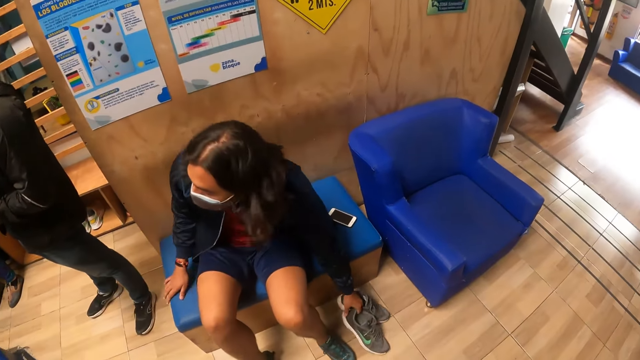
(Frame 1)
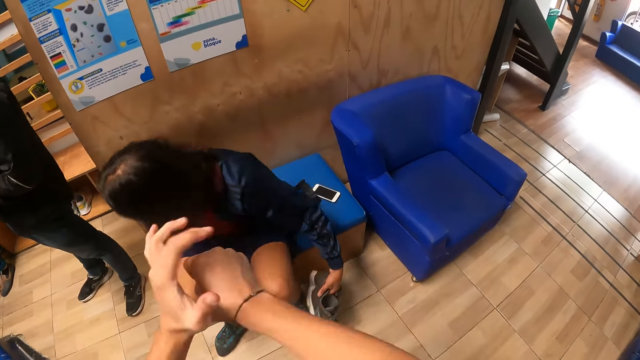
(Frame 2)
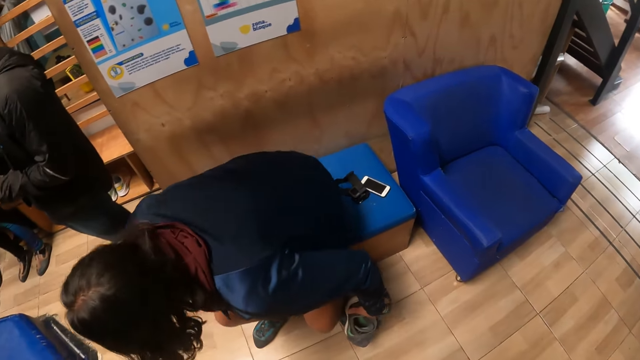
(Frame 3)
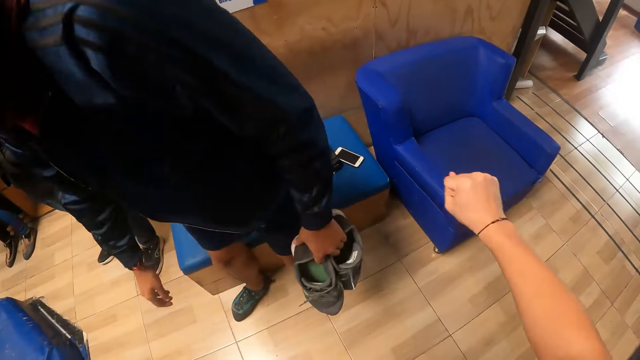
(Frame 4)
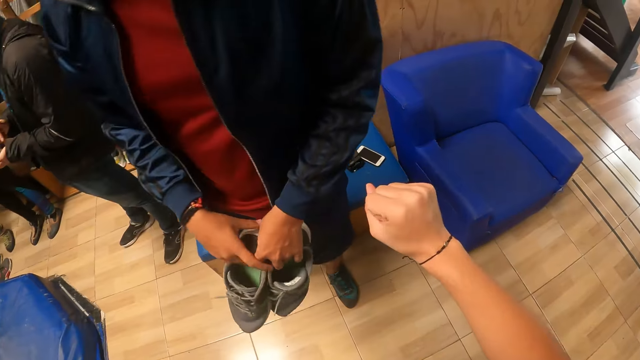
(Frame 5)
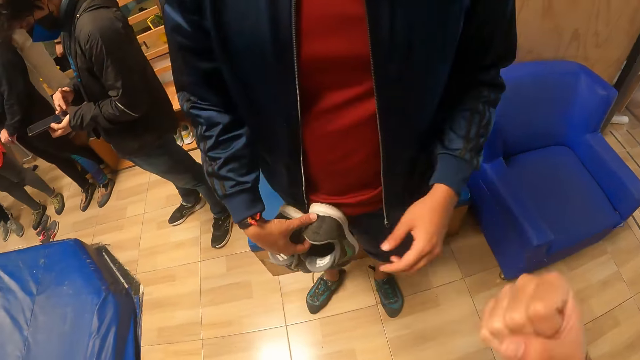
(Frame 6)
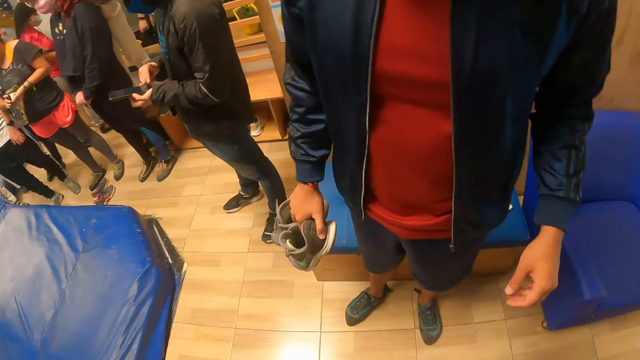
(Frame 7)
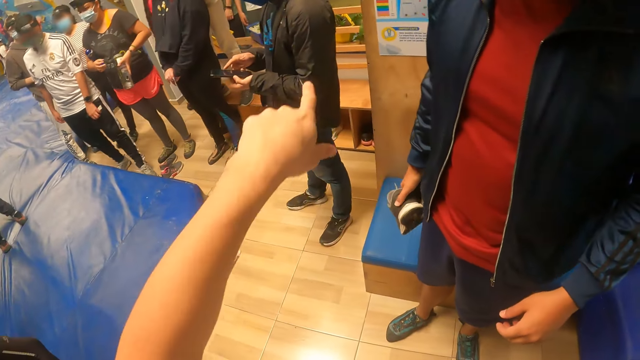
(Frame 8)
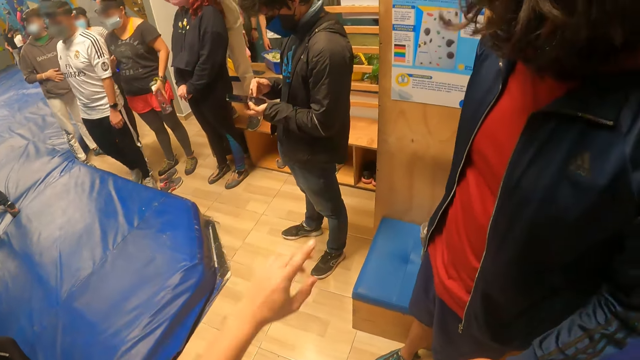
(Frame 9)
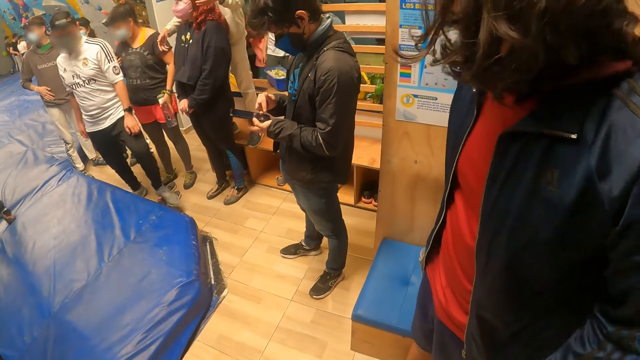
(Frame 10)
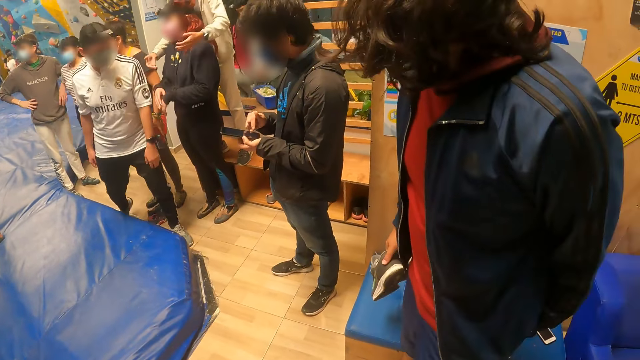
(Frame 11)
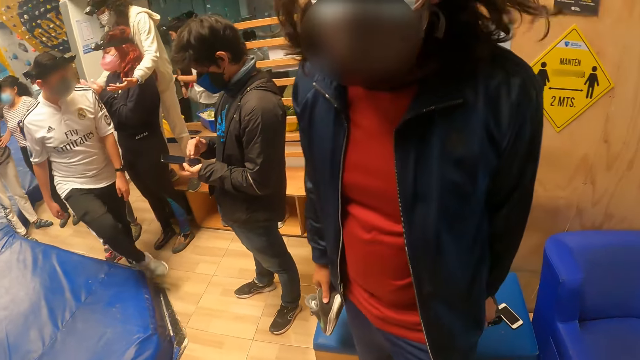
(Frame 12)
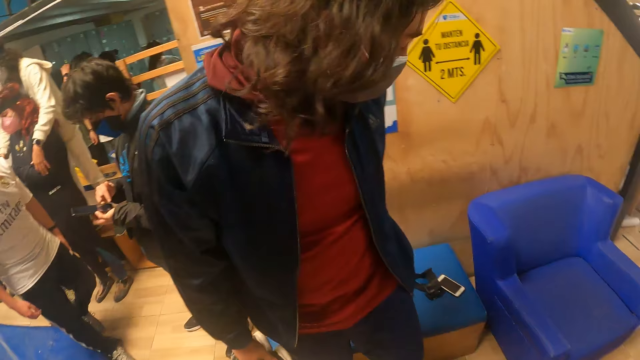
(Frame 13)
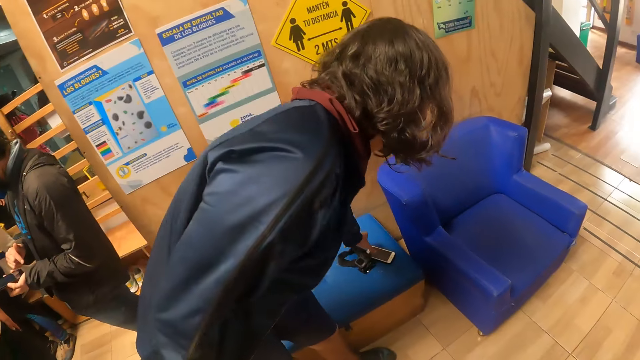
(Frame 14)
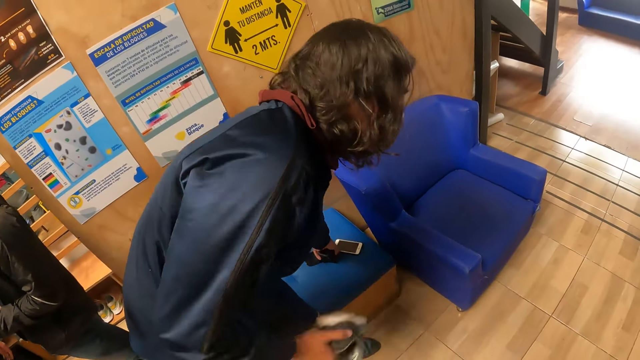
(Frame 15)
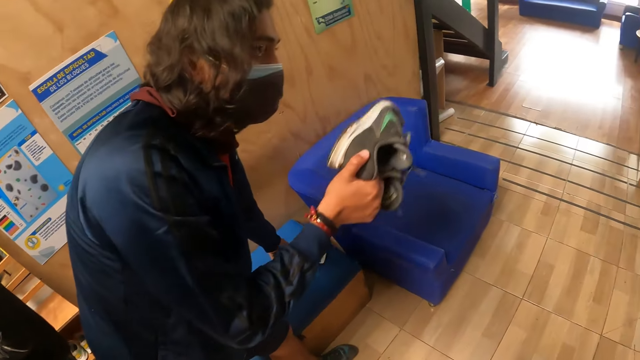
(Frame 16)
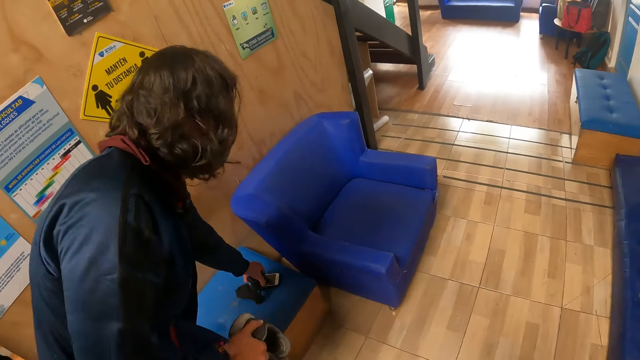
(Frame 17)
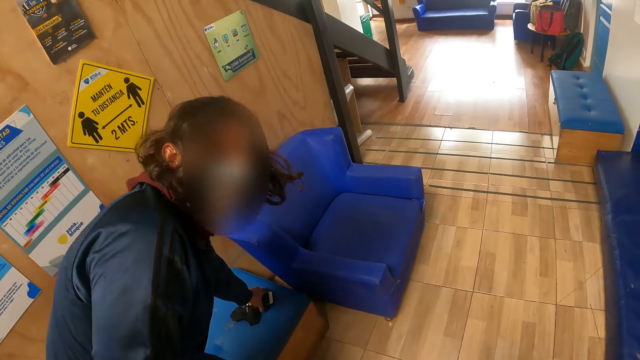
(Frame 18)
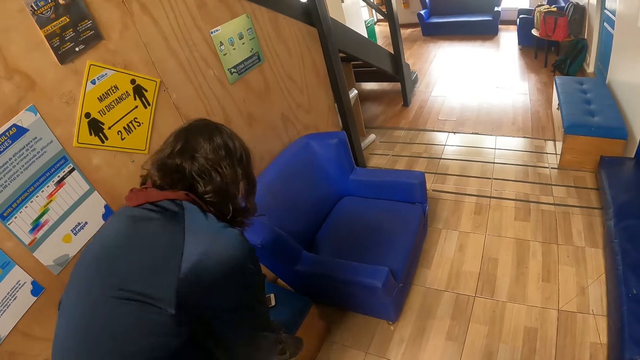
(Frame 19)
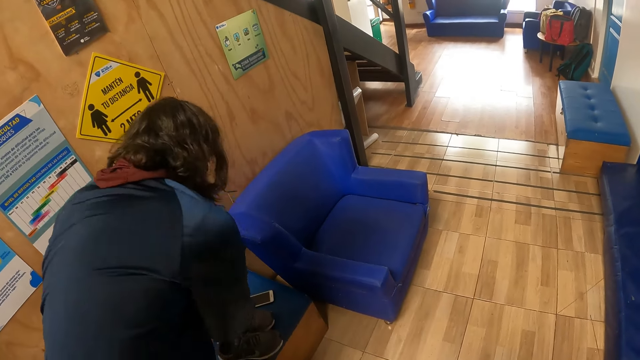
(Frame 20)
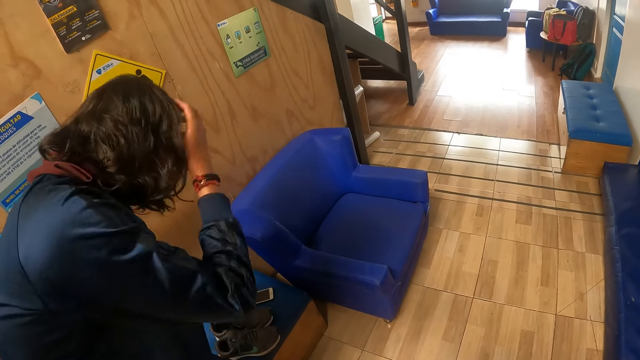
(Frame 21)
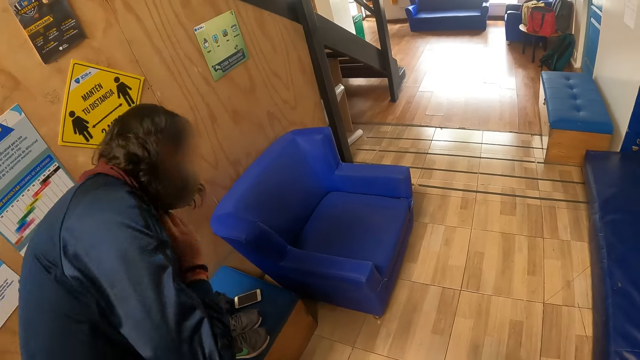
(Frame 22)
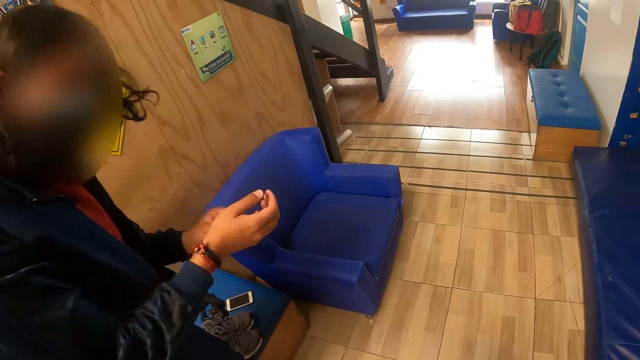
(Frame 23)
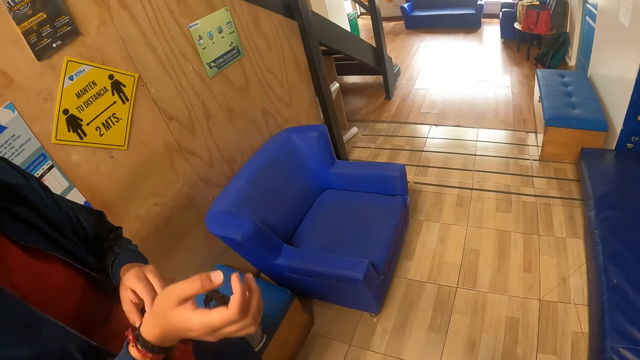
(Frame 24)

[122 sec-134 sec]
The man picks up a pair of shoes from the ground with his left hand. He holds the pair of shoes. He stands up from the bench. He passes the pair of shoes from his left hand to his right hand. The camera wearer stretches a hand around. They interact with the man. They point at something. The man turns to the side. He holds a black sock on a chair with his left hand. He bends down and holds the pair of shoes. He picks up a phone on the bench. He holds the phone on the chair with his left hand. He drops the pair of shoes on the chair with his right hand. He adjusts his hair. He drops the black sock on the chair with his left hand.

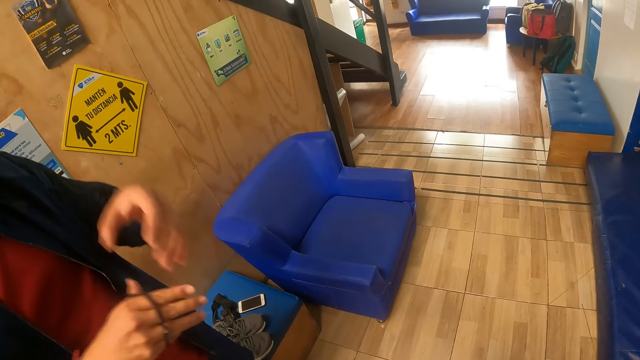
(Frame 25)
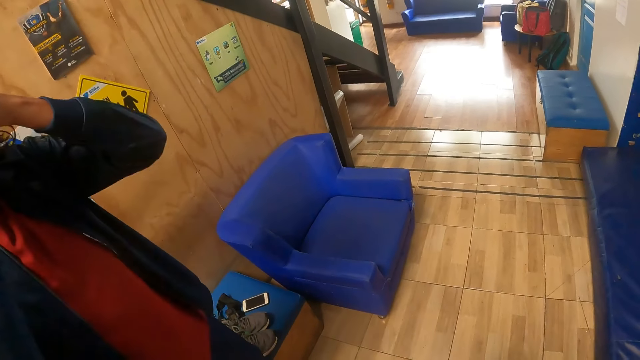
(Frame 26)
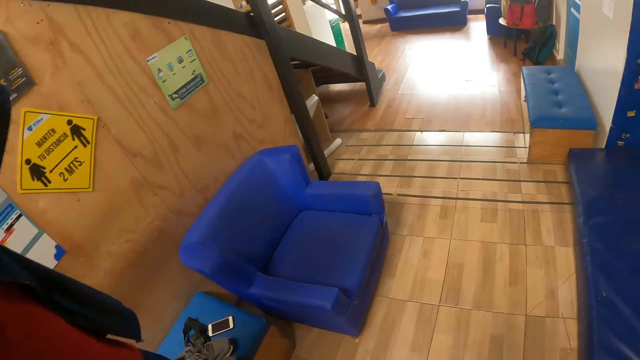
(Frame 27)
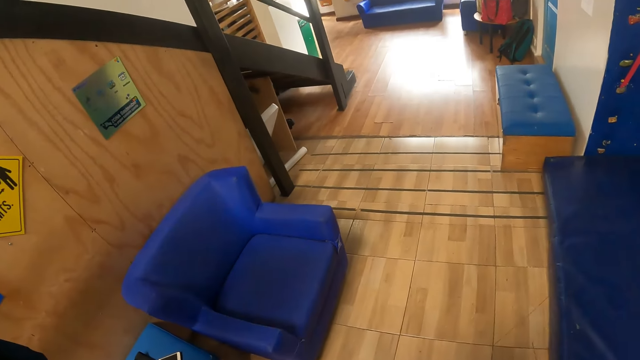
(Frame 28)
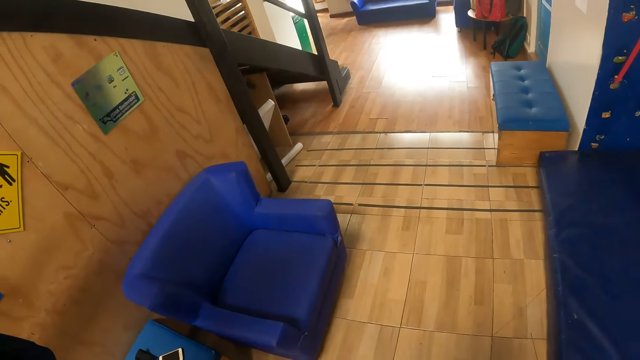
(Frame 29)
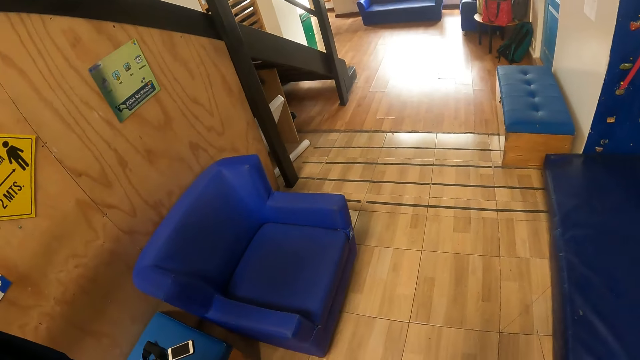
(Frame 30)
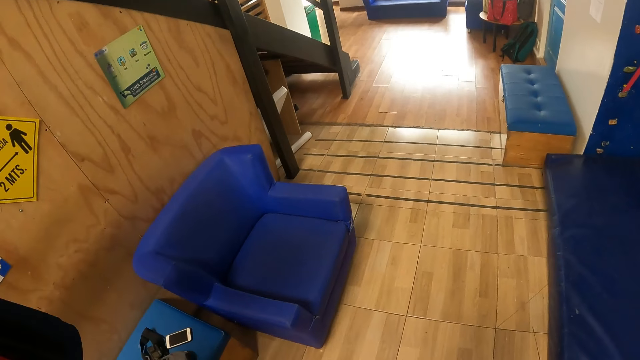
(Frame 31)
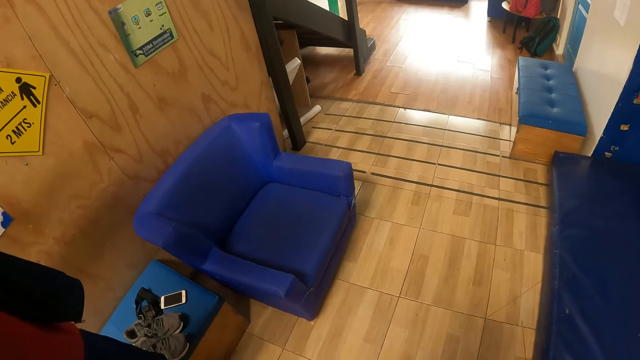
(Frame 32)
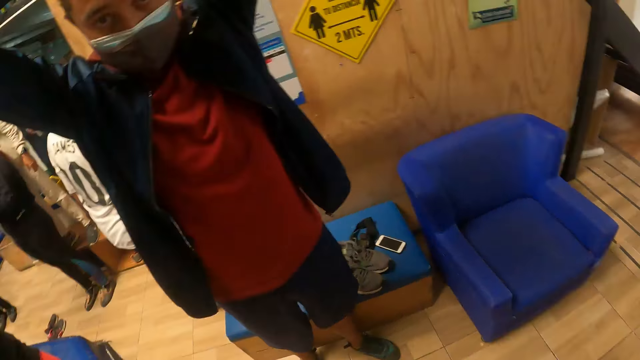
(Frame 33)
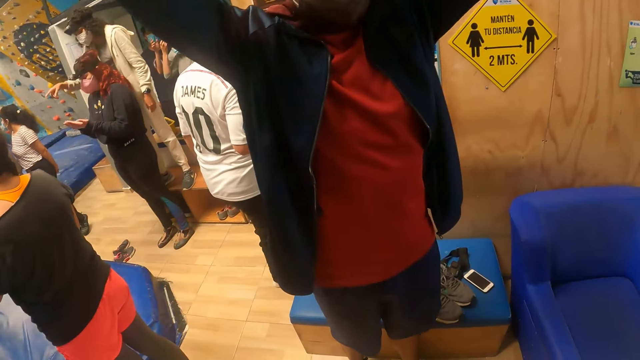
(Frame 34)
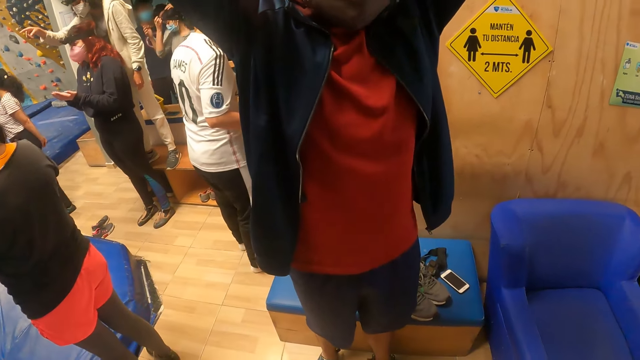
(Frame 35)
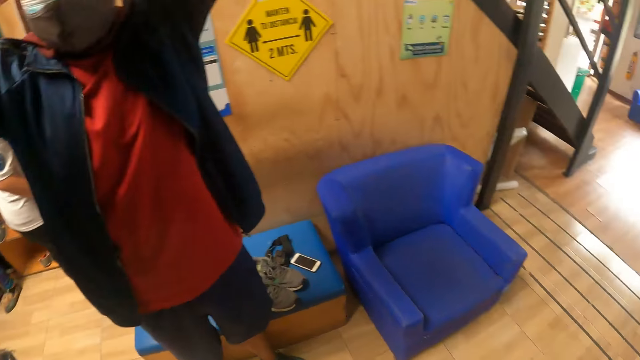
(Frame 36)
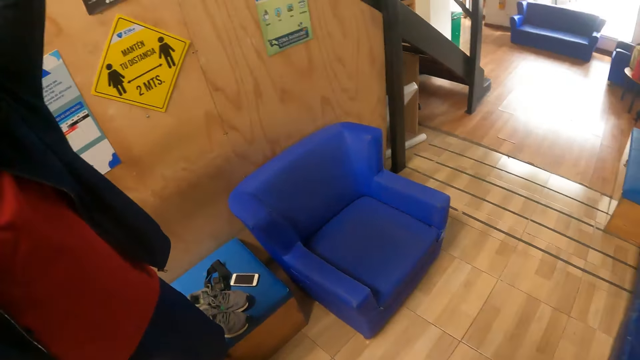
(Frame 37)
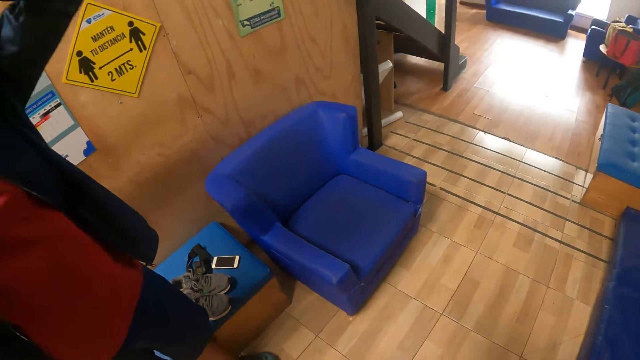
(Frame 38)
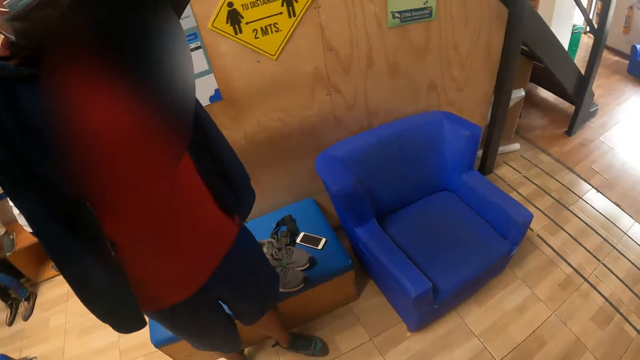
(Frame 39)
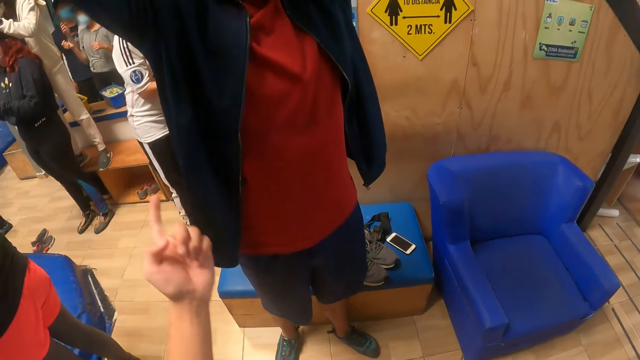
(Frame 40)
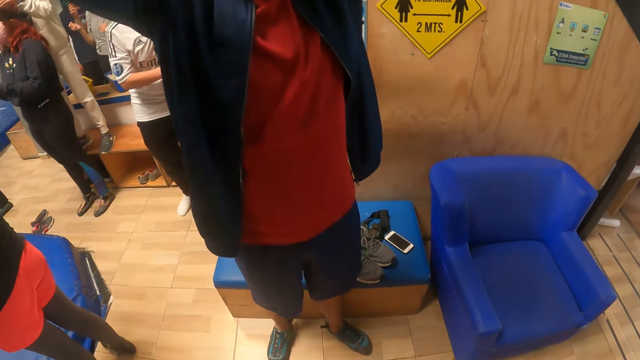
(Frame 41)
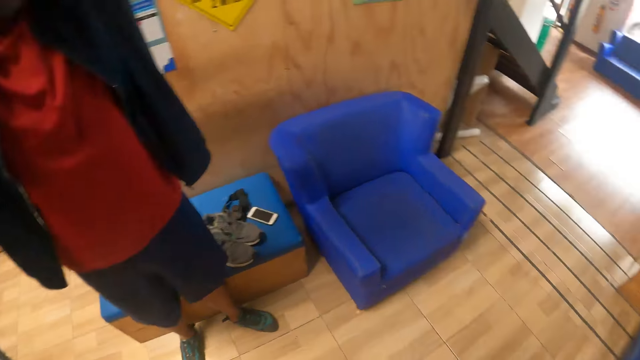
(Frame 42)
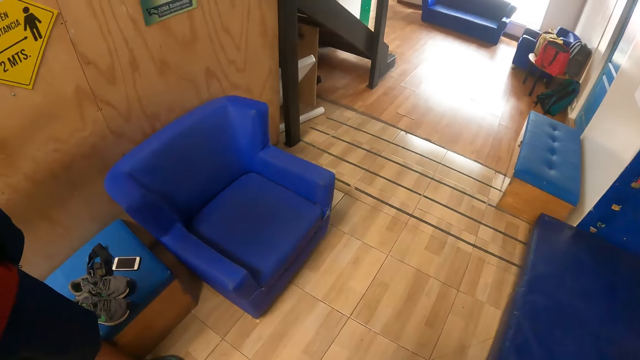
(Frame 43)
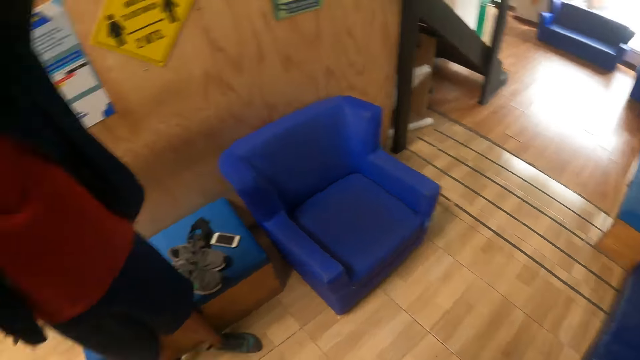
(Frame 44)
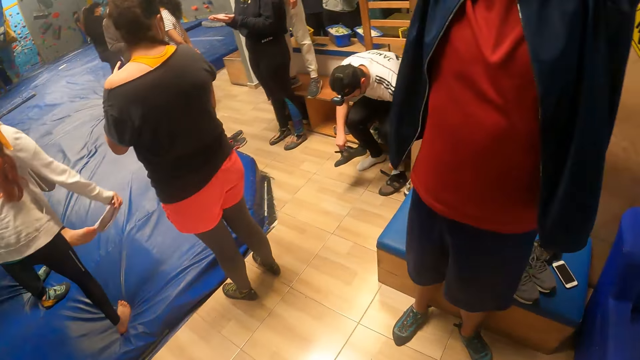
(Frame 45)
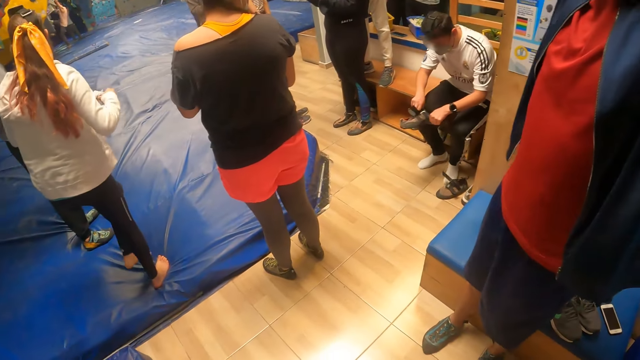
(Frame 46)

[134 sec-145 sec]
The man adjusts a wrist band on his right hand with his left hand. The camera wearer turns to the side. The man adjusts his hair. The camera wearer turns to the side and interacts with the man.
